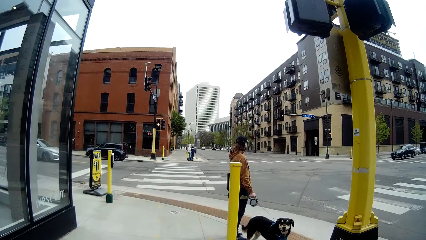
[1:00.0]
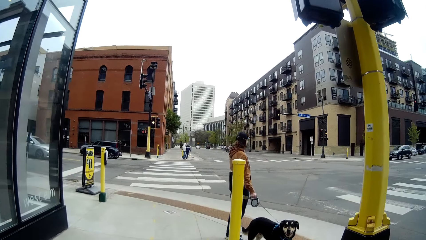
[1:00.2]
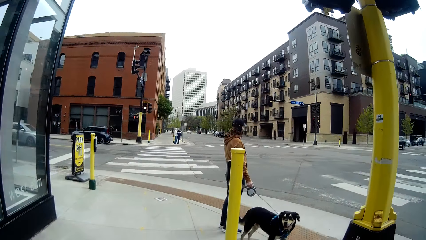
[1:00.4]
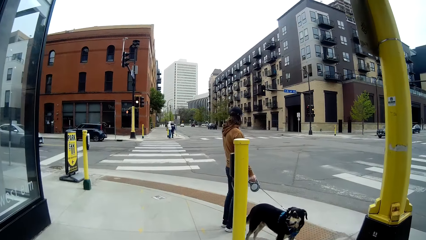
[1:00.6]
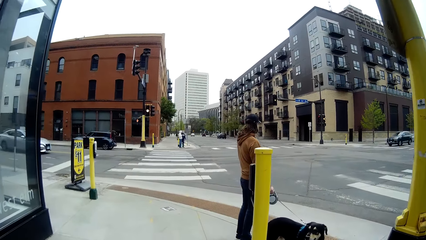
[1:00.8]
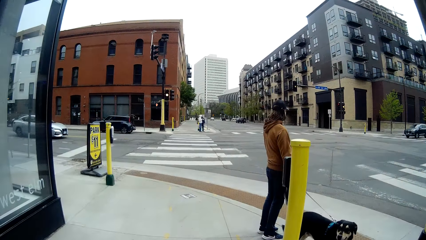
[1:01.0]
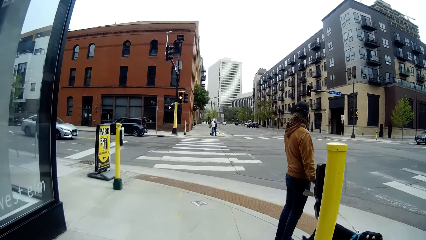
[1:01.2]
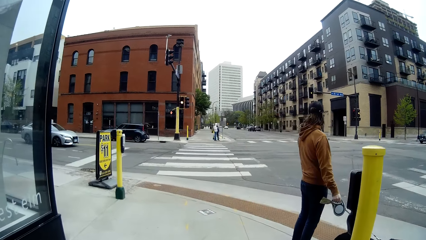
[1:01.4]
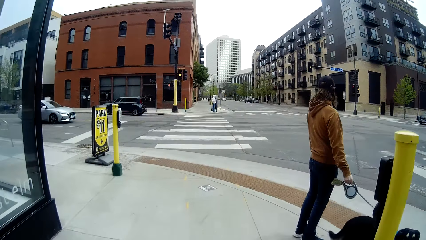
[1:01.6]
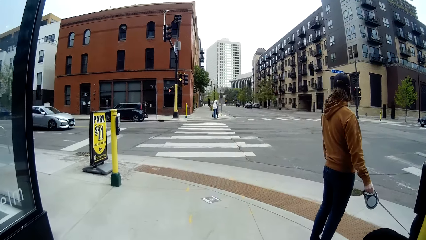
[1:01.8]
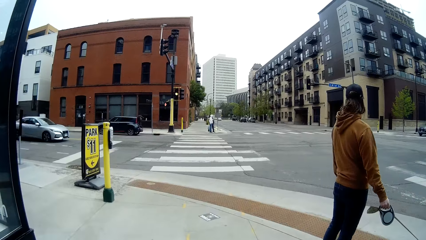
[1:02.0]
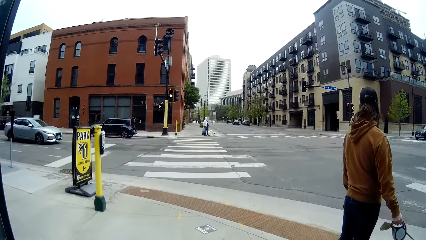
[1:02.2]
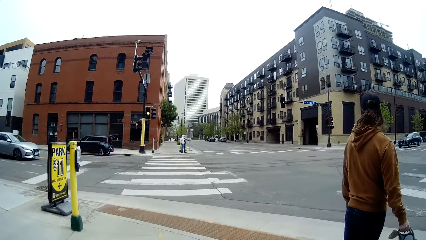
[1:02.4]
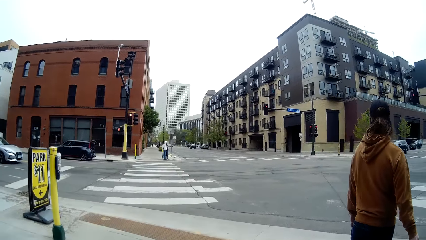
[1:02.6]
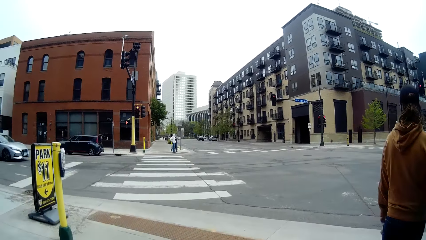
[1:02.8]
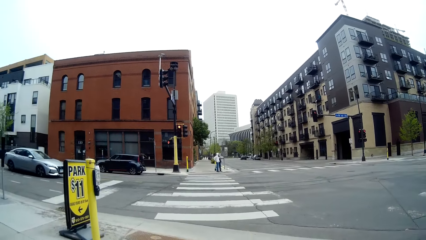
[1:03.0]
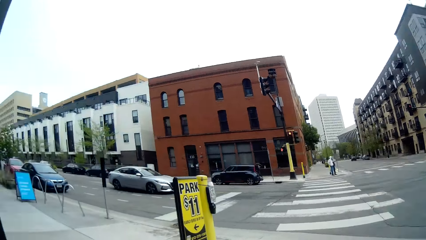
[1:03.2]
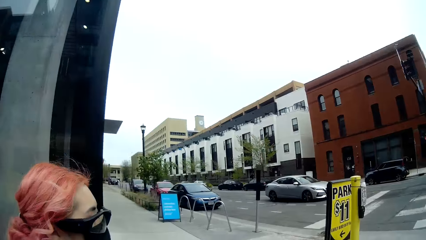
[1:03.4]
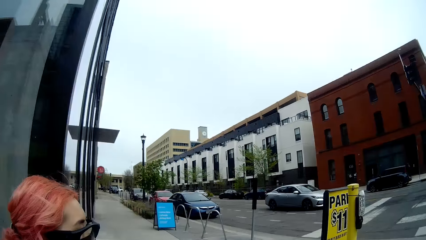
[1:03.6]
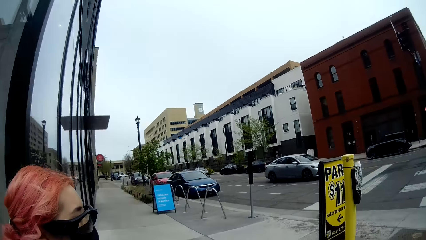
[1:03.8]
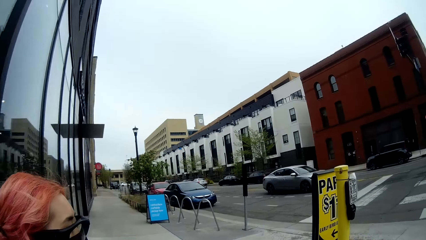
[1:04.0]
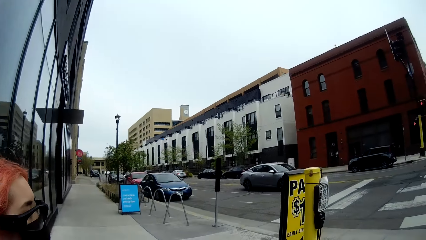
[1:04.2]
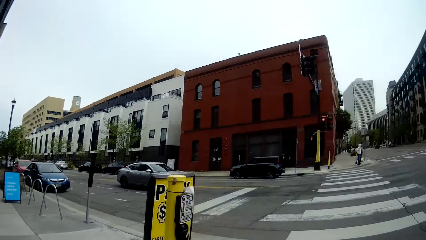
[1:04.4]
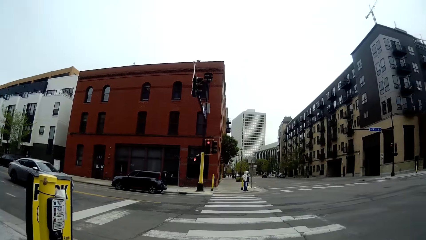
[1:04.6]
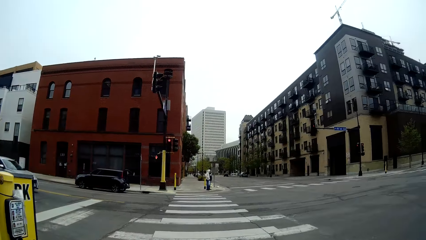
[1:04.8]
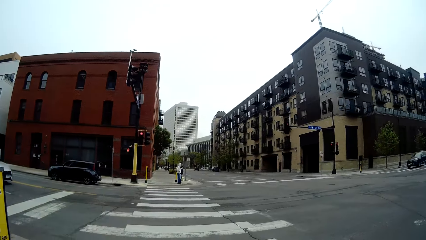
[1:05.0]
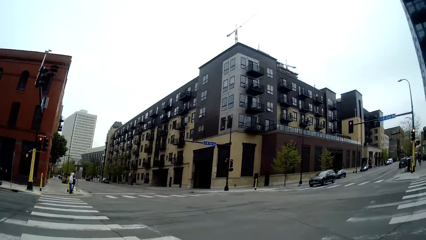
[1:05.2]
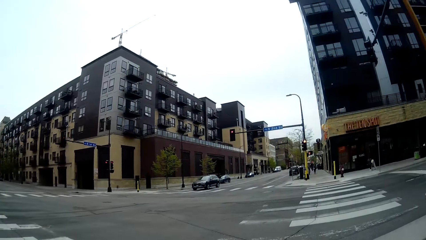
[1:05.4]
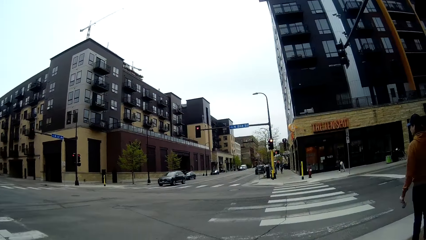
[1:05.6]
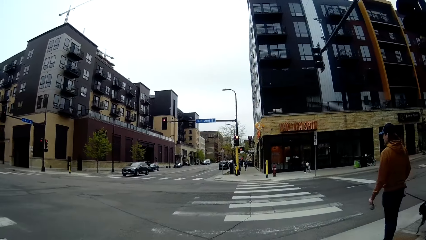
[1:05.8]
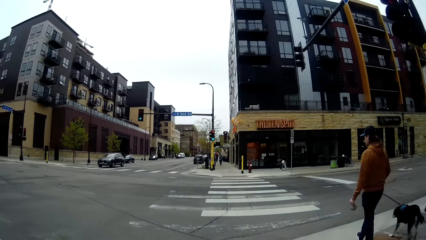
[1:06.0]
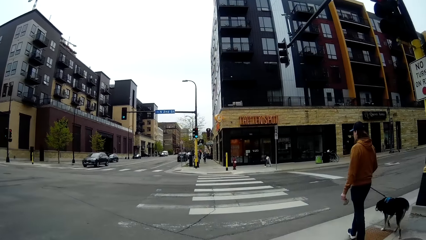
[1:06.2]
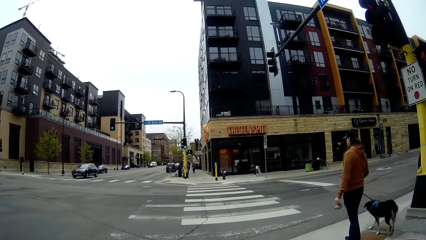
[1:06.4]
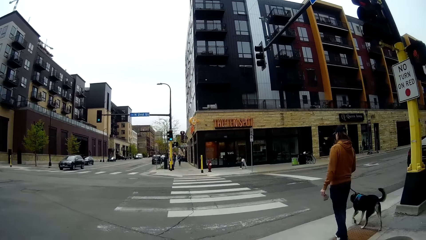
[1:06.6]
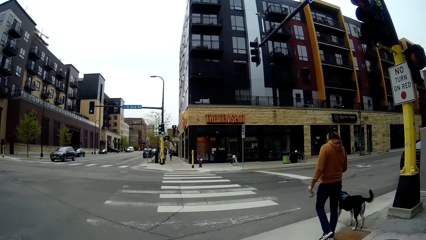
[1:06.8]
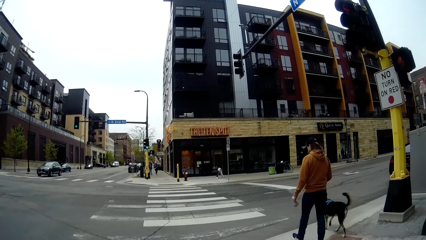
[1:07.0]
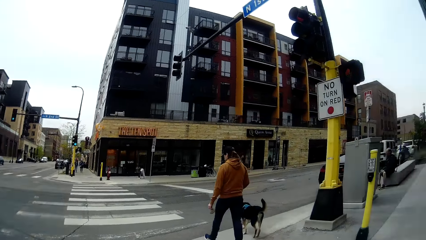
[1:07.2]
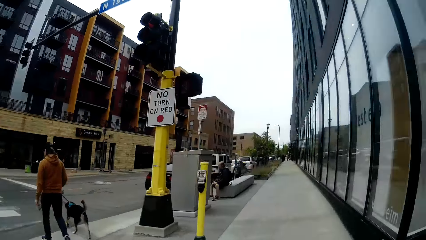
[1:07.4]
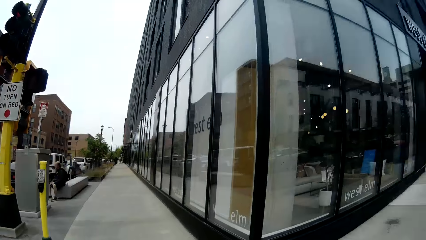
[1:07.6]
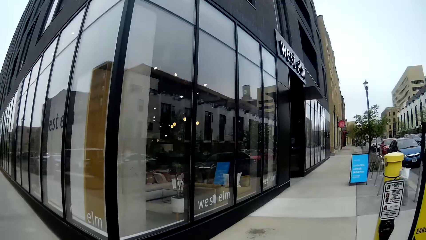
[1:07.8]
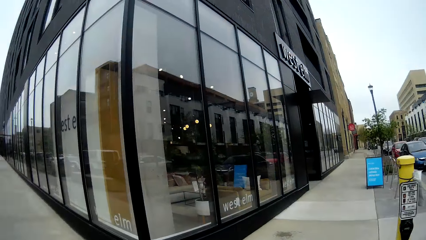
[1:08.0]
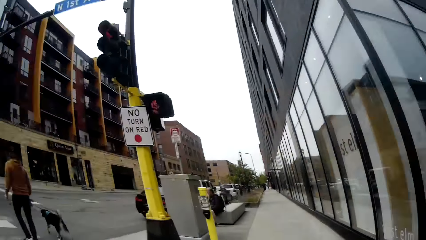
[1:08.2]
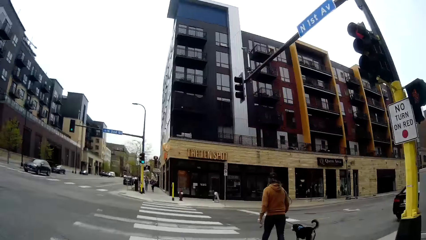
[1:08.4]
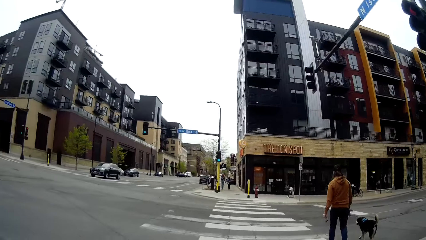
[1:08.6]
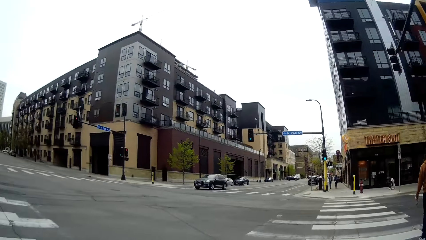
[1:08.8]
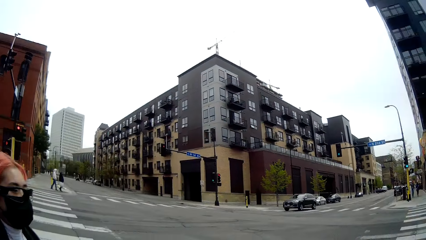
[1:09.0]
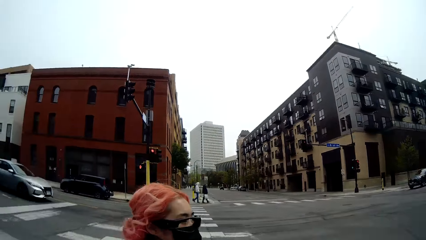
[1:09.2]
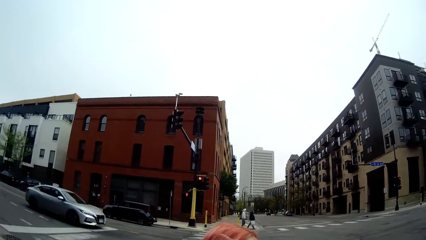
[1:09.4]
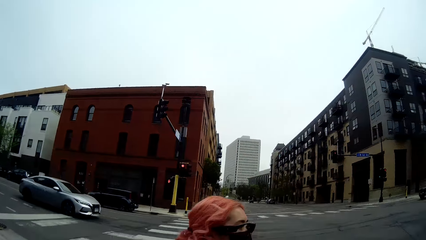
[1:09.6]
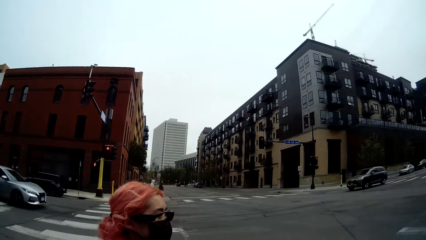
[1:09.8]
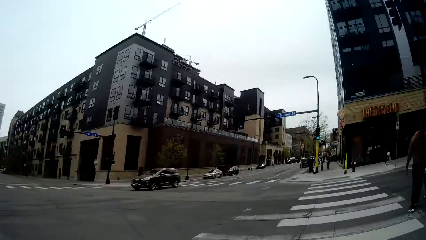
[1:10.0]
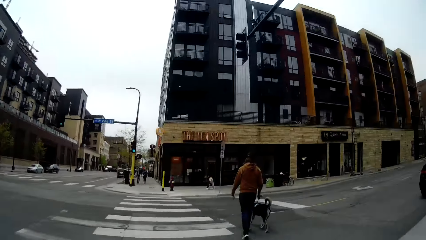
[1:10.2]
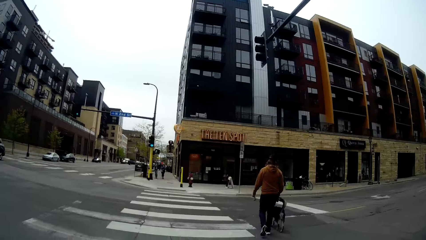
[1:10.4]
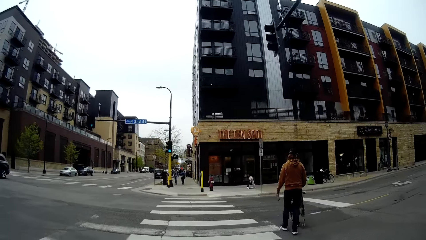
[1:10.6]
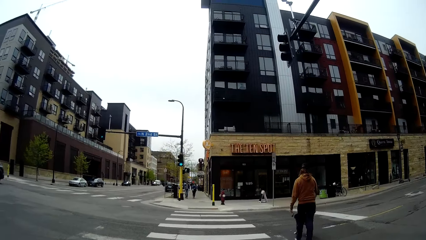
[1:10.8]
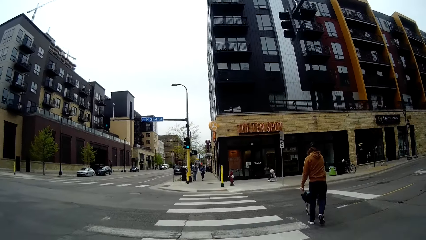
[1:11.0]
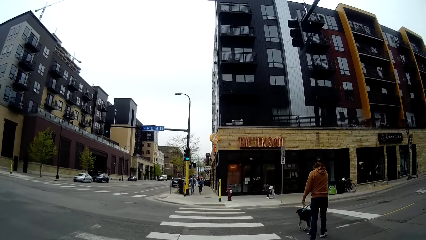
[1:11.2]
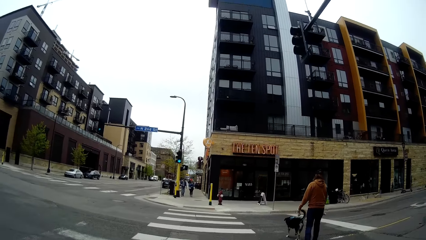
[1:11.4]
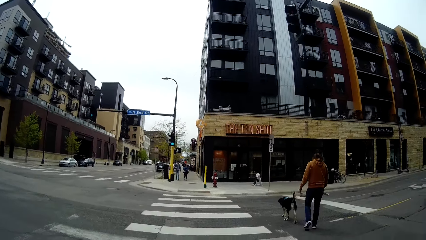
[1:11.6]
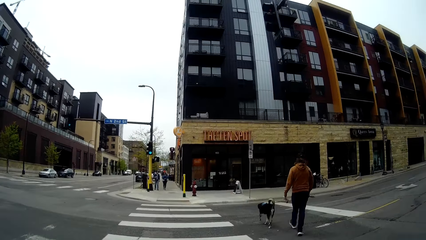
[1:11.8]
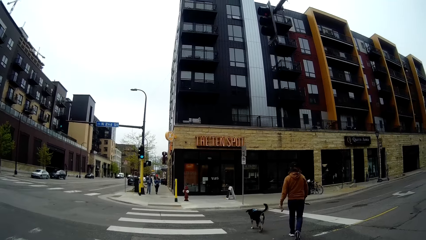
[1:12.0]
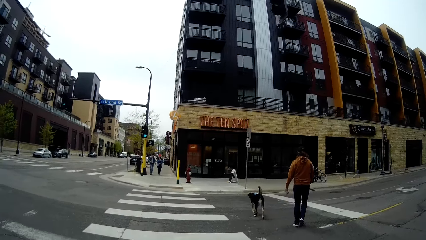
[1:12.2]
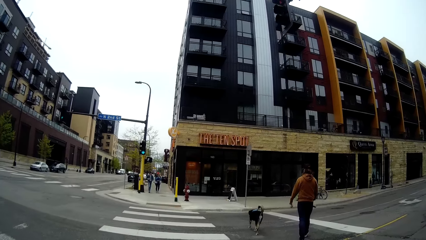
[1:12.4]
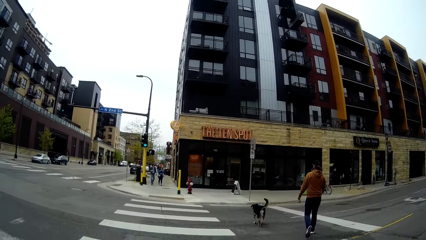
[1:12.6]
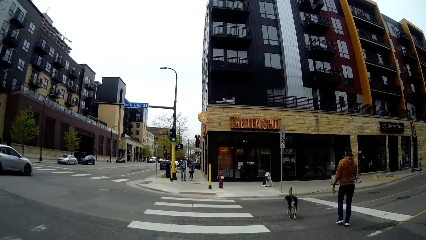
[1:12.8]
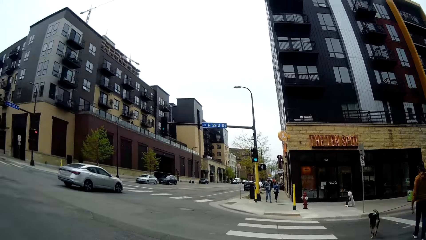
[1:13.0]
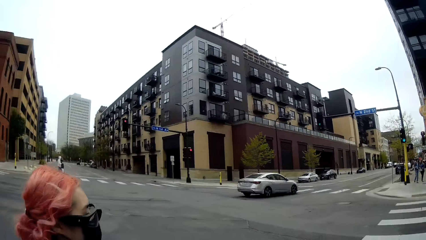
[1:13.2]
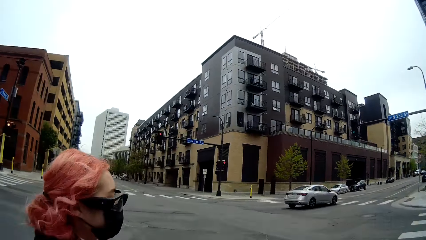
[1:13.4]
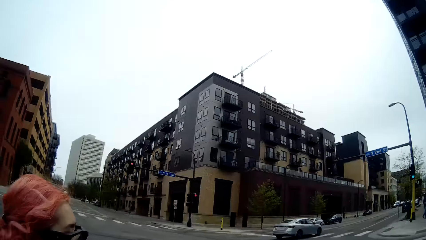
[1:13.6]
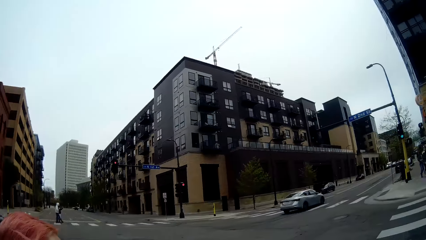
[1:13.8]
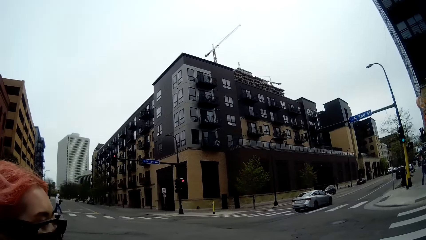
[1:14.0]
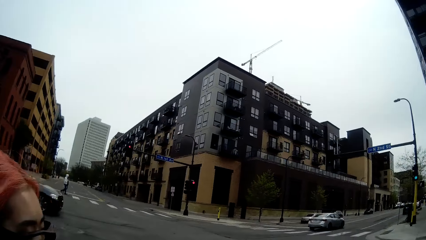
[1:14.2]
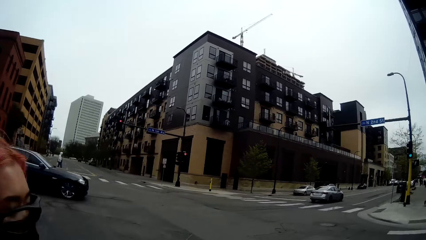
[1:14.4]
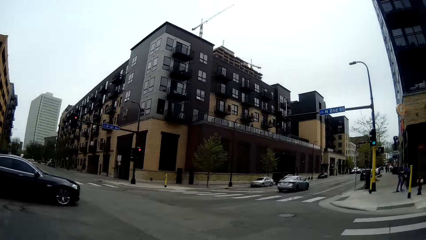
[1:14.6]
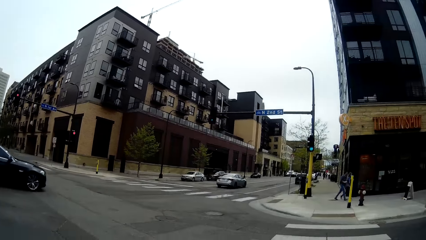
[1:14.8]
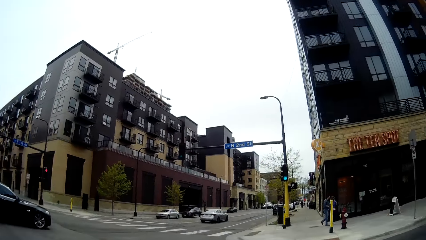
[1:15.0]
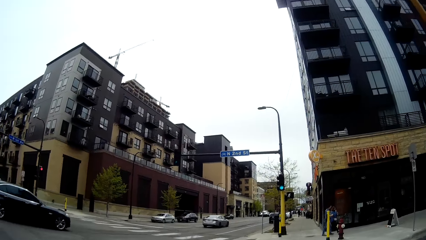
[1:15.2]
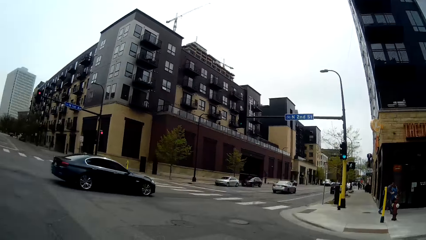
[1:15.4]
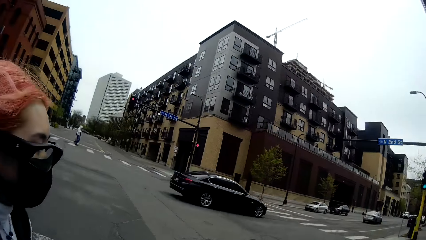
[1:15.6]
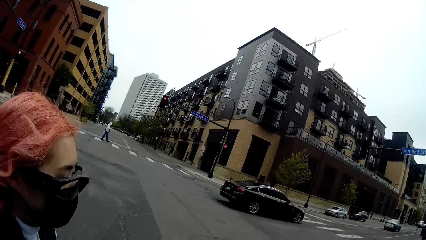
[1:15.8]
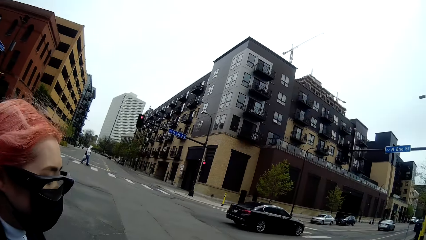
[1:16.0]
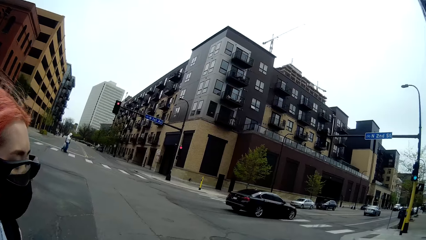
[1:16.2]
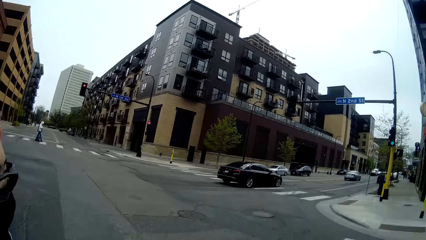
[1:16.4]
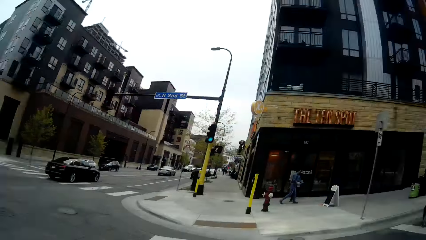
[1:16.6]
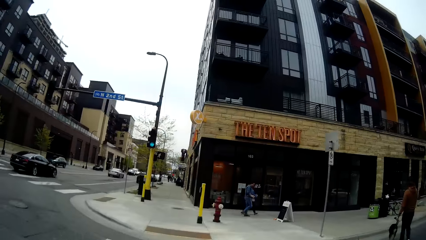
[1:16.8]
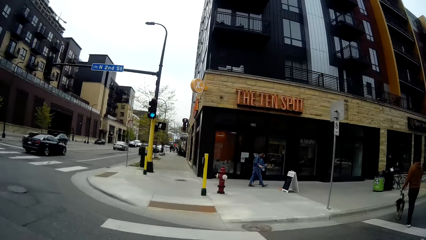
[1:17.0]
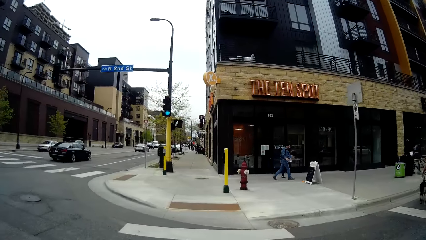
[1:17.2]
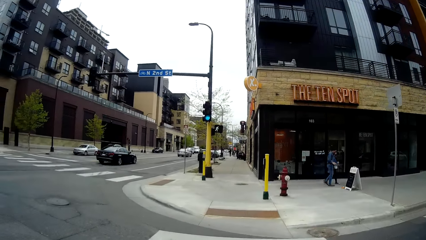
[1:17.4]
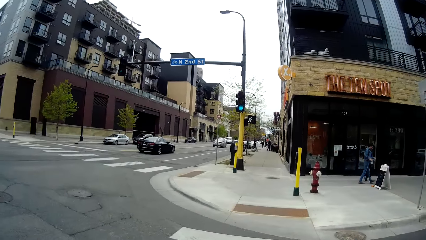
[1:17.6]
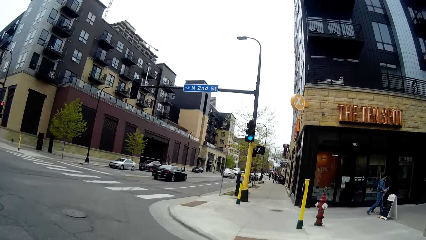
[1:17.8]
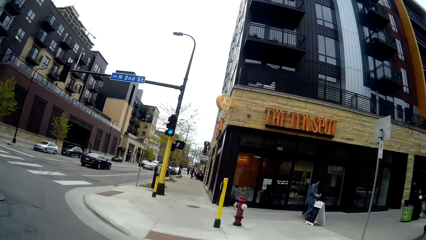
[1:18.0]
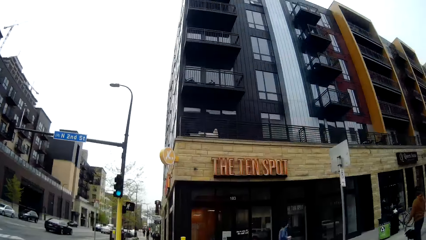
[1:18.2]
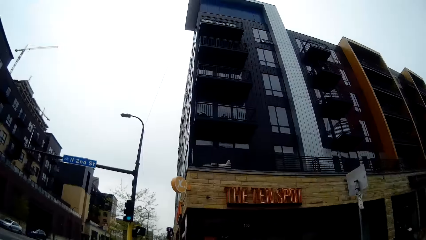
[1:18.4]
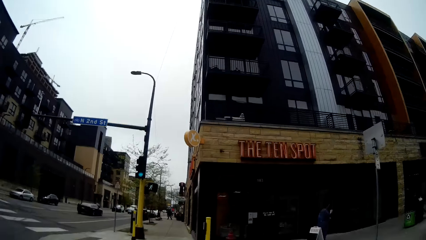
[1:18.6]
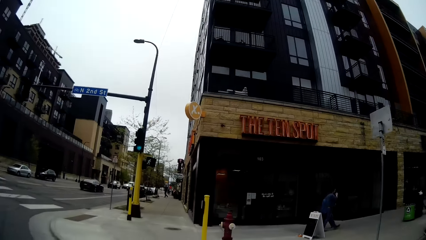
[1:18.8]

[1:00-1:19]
The camera wearer looks around. A woman and a black dog walk away from the camera wearer. The camera wearer and another woman cross the road. The camera wearer interacts with the woman. A man and another woman walk away from the camera wearer.
